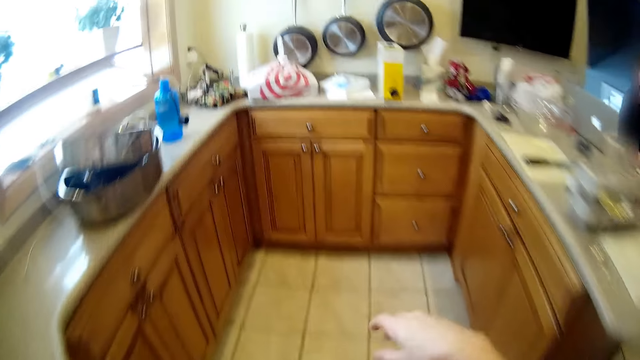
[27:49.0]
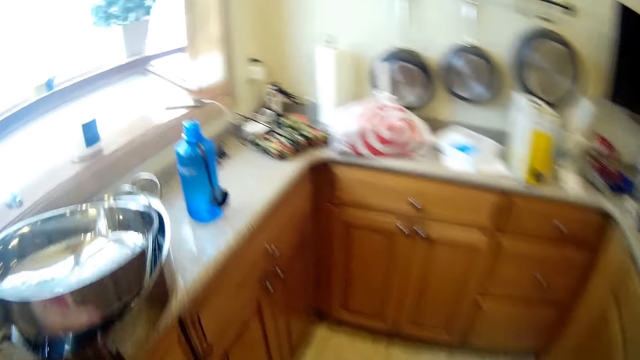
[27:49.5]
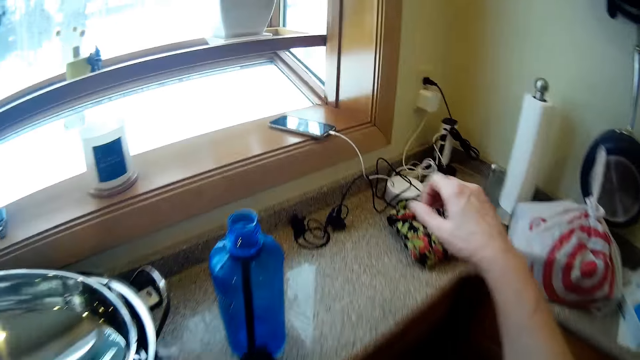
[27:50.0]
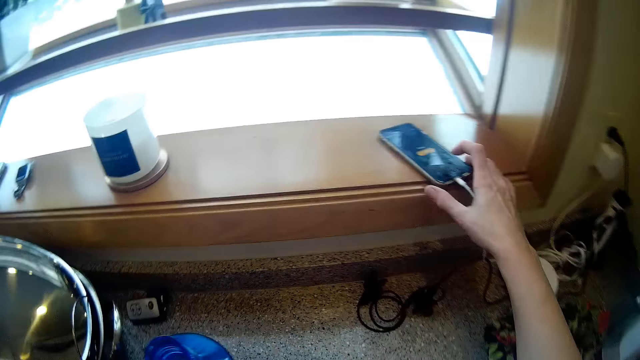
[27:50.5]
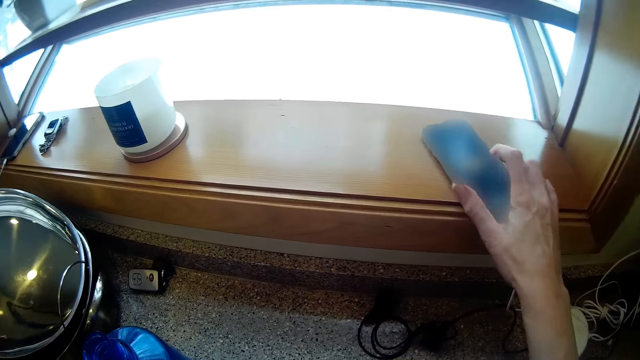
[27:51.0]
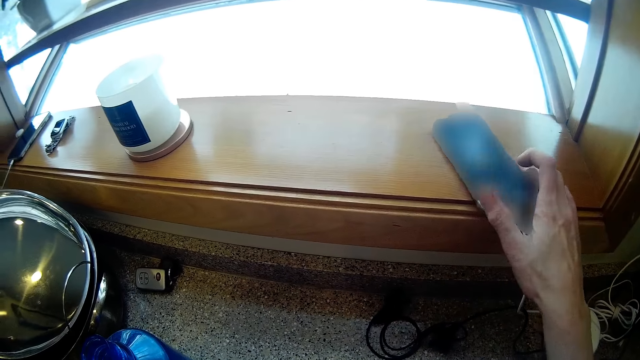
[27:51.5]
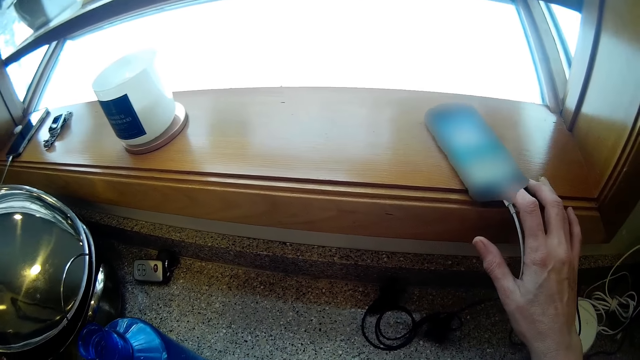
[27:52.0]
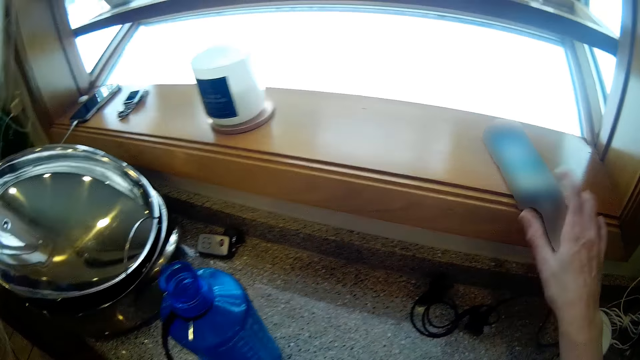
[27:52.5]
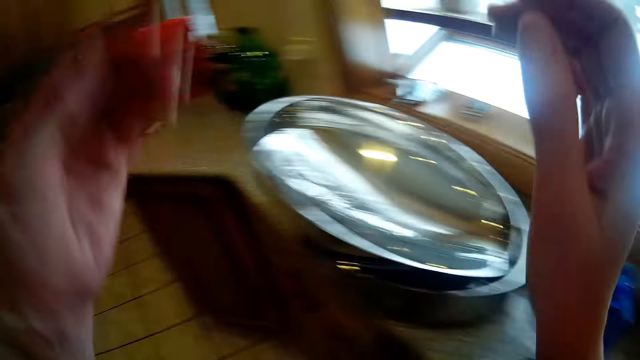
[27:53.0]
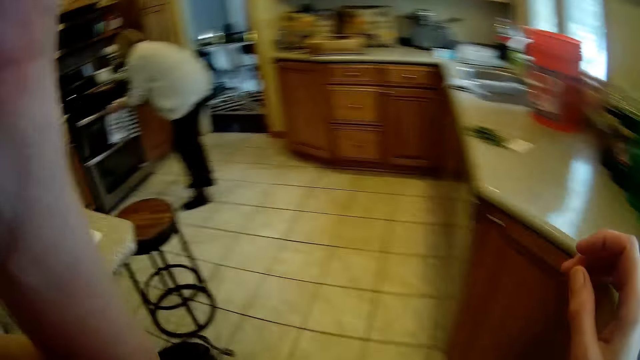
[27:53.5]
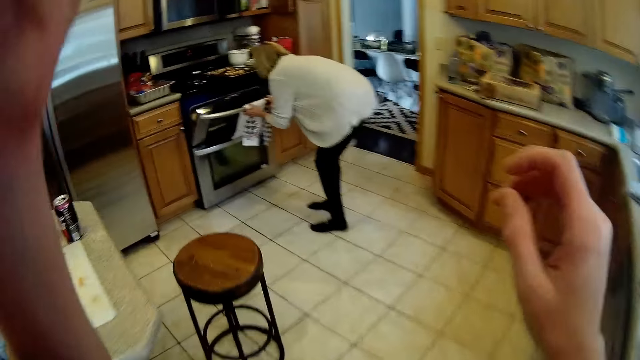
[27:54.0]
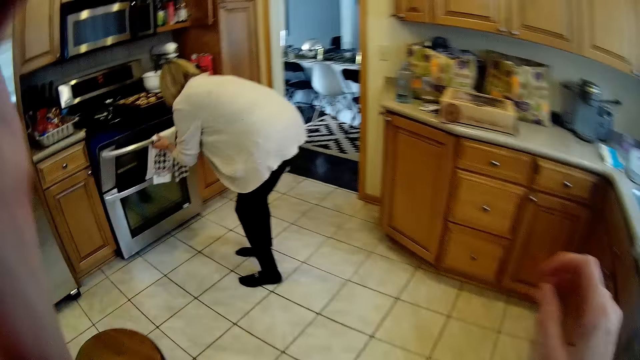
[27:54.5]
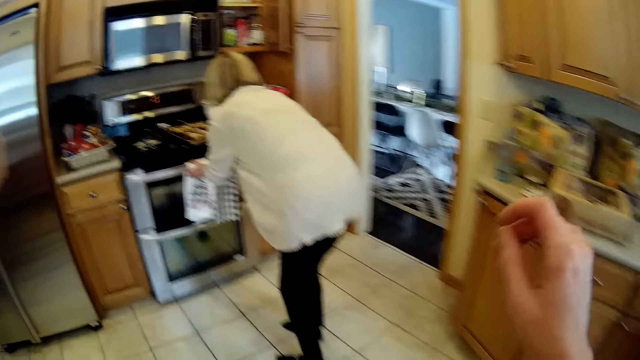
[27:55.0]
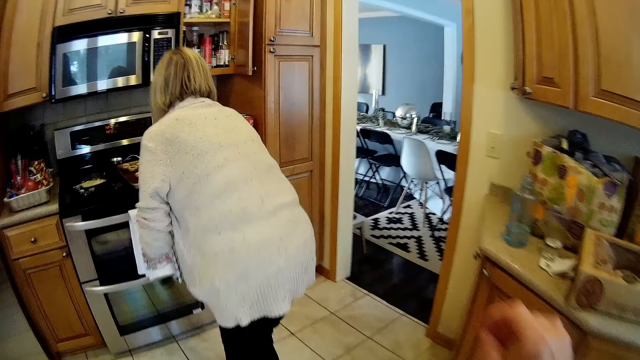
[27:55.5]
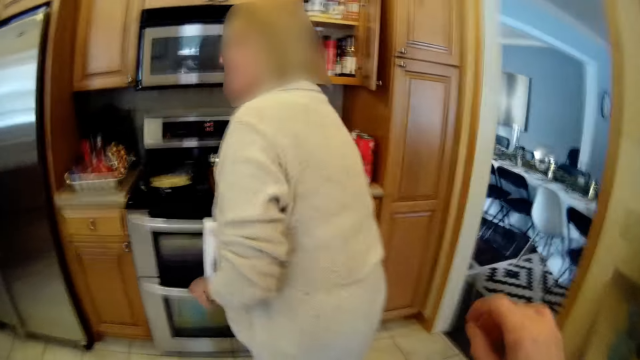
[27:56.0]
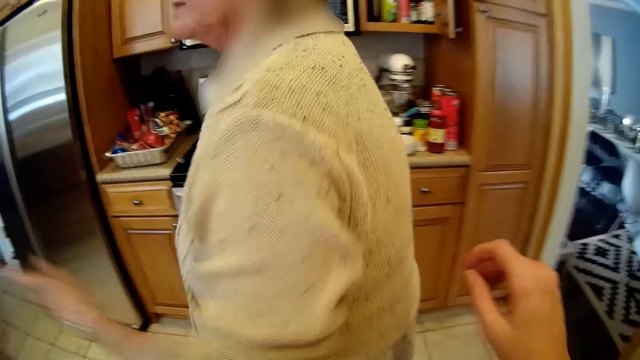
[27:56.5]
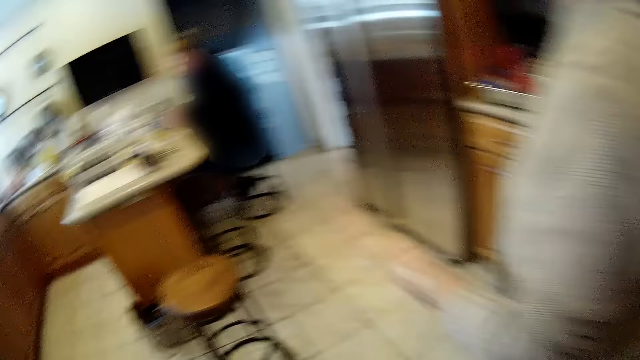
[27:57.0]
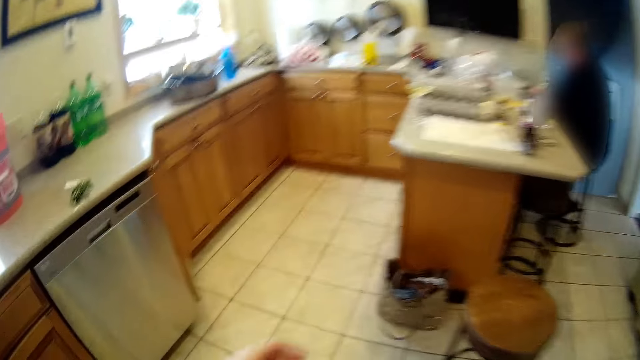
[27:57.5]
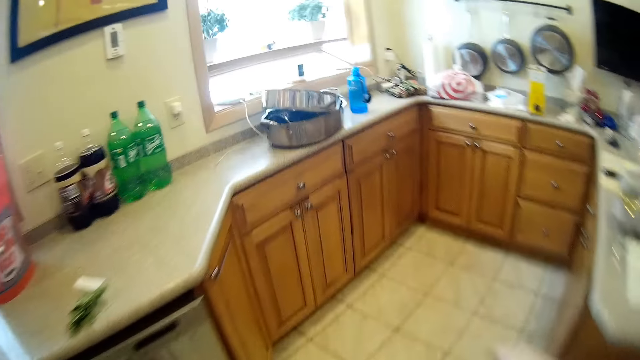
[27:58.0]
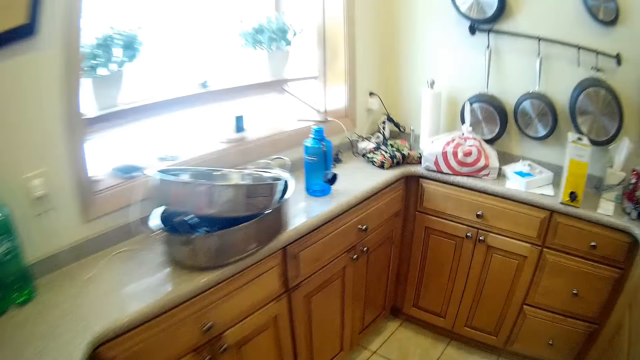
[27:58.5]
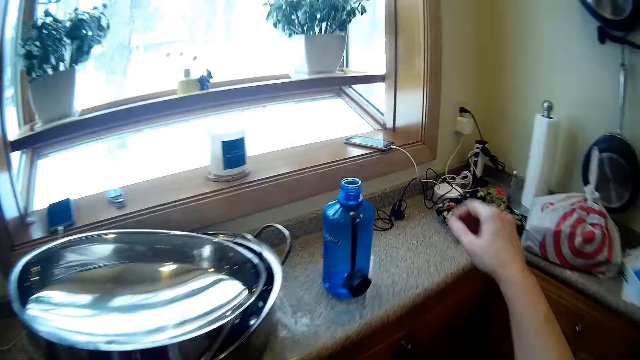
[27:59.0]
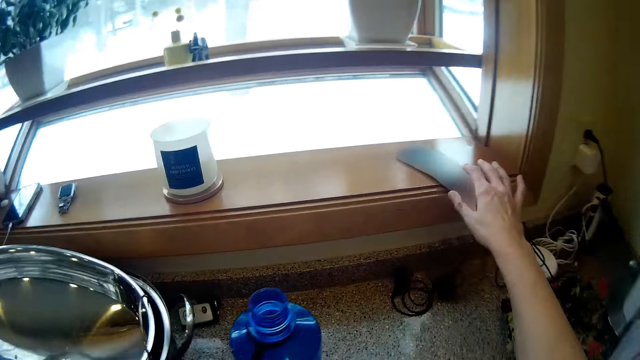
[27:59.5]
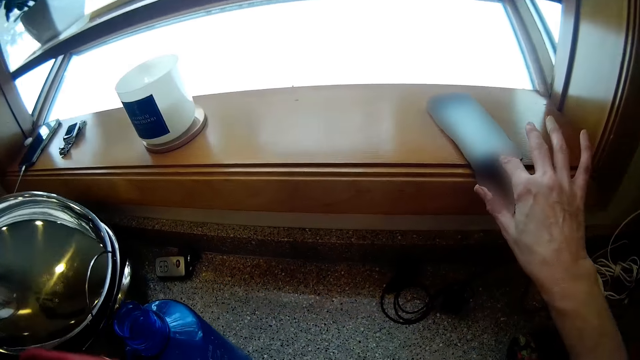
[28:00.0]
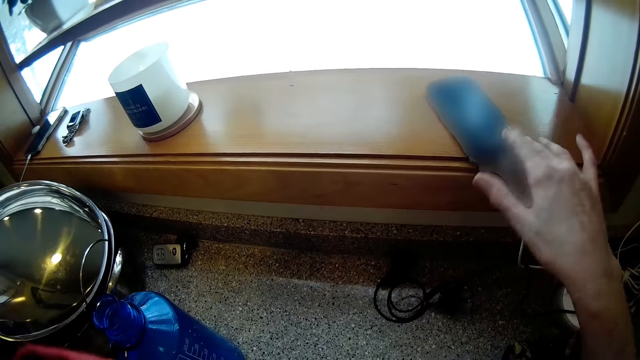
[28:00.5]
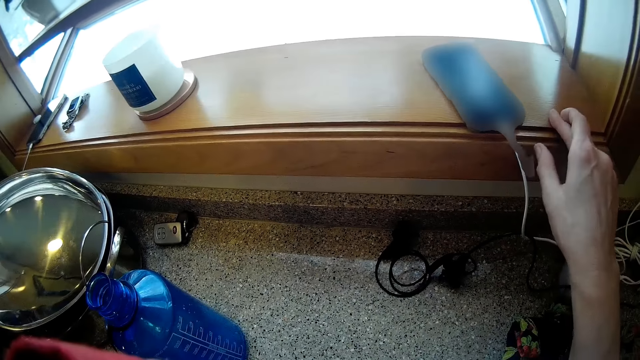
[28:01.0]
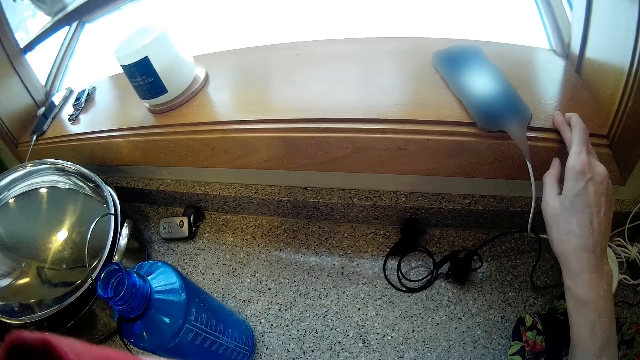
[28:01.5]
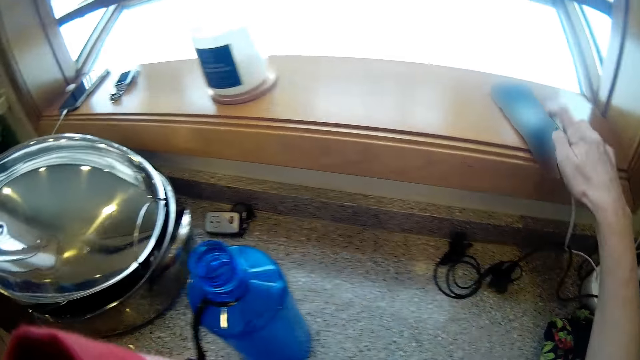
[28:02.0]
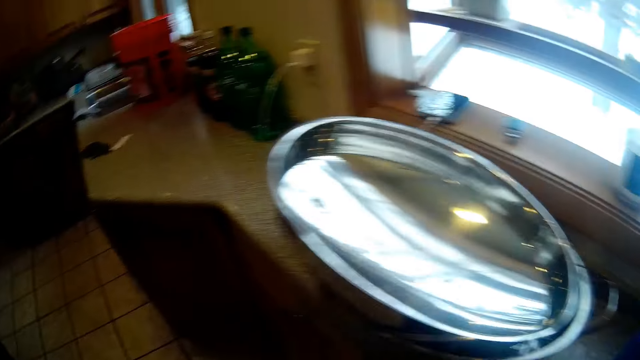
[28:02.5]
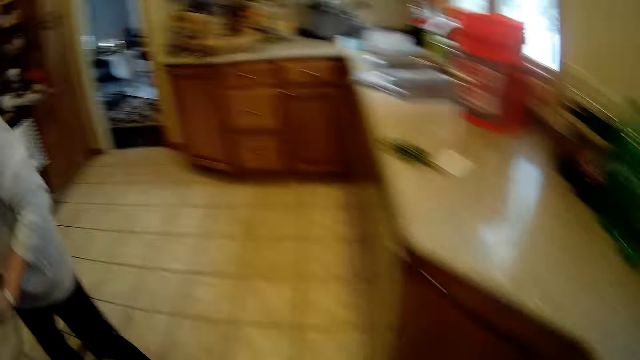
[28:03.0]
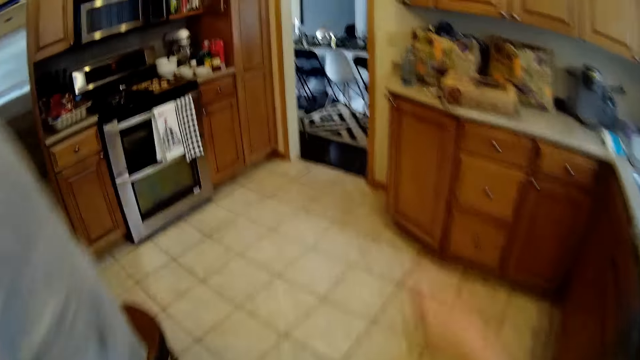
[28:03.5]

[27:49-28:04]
A woman walks out of the kitchen. The camera wearer touches the phone at the window. She operates the charging phone on the window with her right hand. Another woman opens the oven with her both hands. The camera wearer walks towards the cooker. The other woman closes the oven. The camera wearer interacts with the other woman. She operates the charging phone on the window with her right hand. She touches the phone at the window.

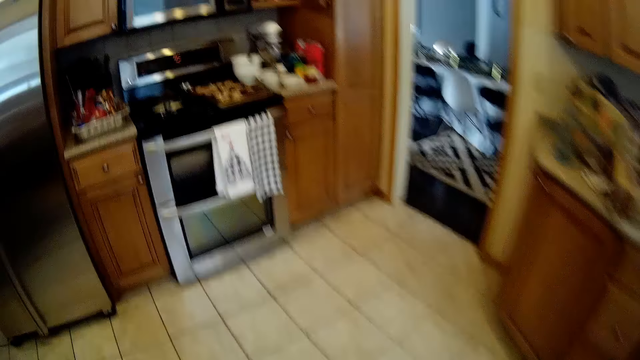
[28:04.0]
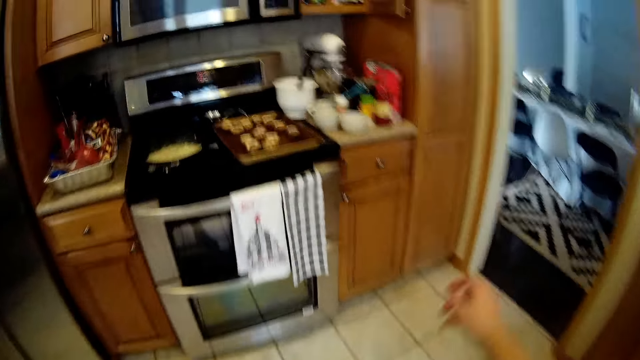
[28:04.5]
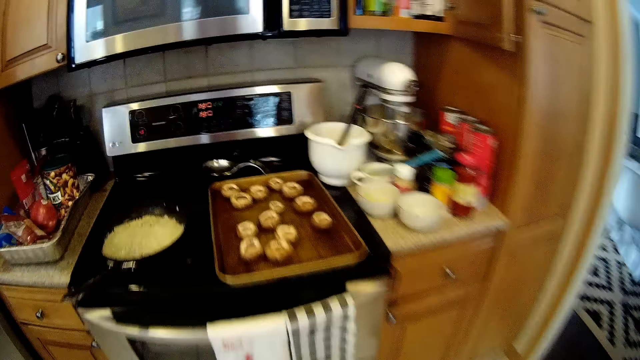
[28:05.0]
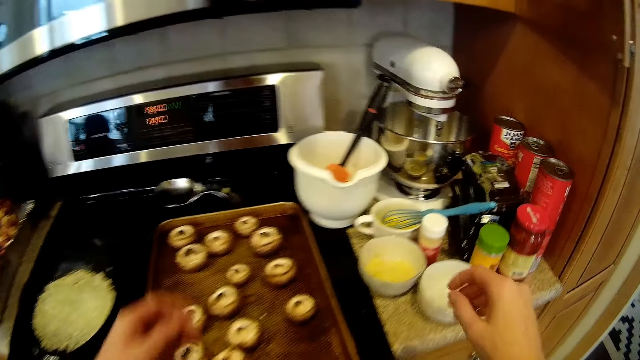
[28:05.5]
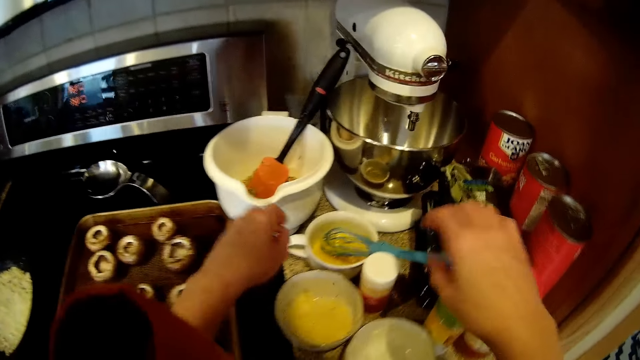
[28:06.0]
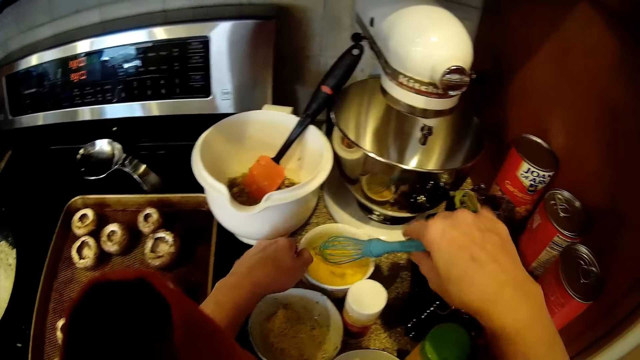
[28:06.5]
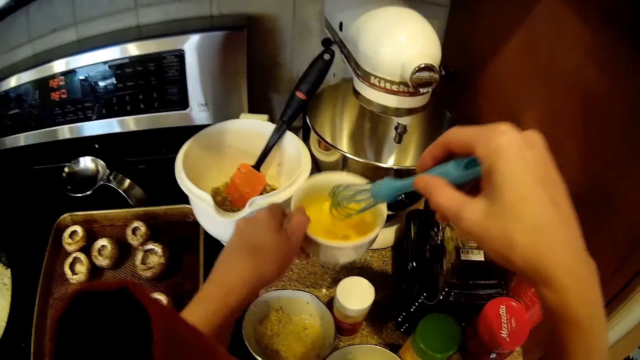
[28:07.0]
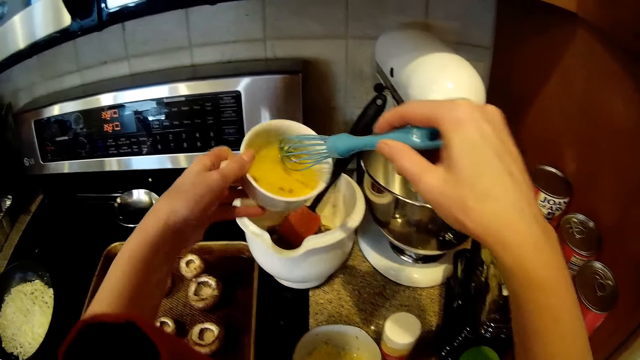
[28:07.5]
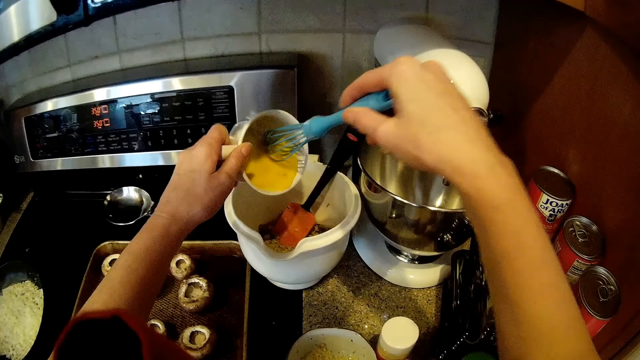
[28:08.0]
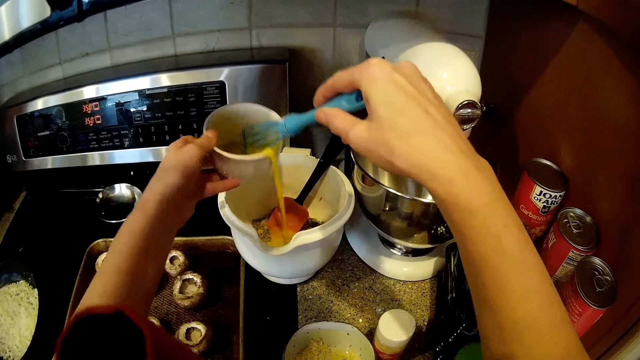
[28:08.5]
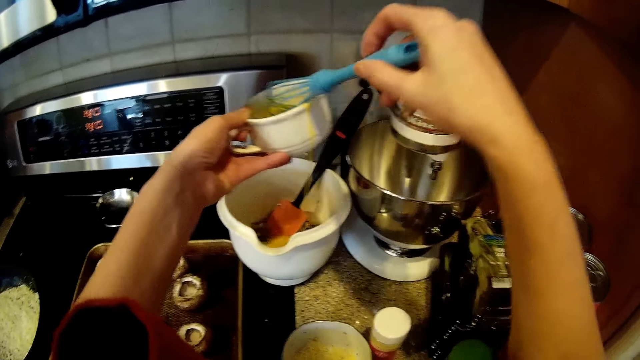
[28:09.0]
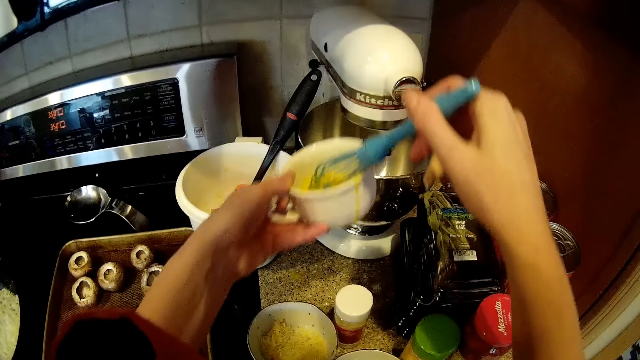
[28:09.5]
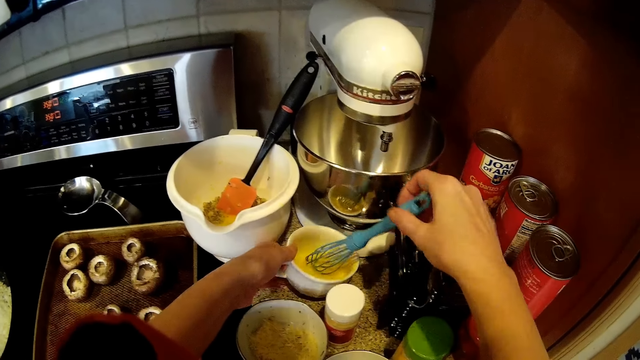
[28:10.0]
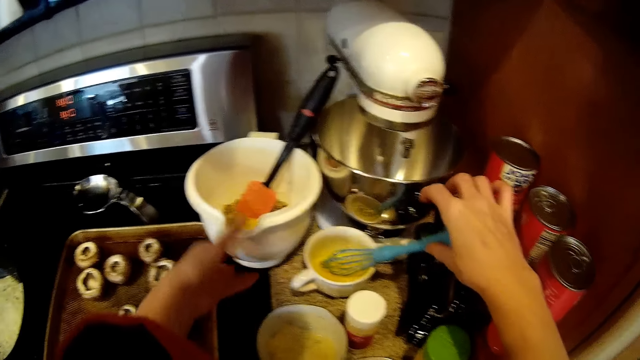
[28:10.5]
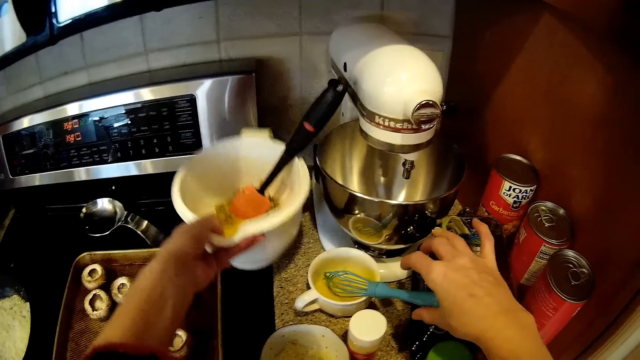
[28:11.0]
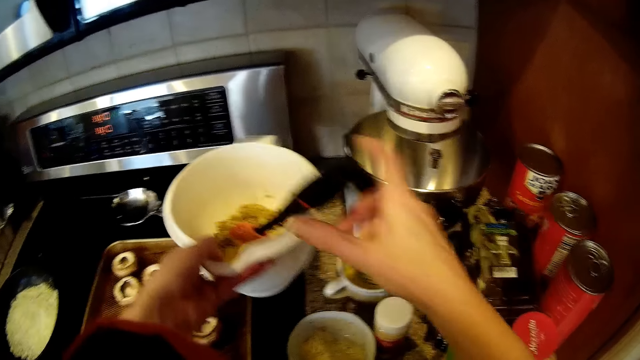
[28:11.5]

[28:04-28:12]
The camera wearer holds the whisk in a cup on the table with her right hand. She whisks the egg. She picks up the cup from the table with her left hand. She pours the egg from the cup into a bowl of food on the table. She places the cup on the table. She picks up the bowl from the table with her left hand.
